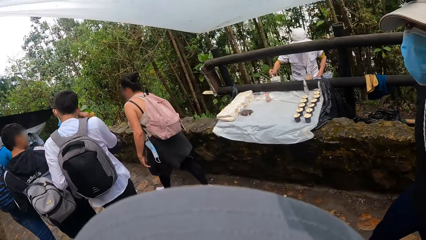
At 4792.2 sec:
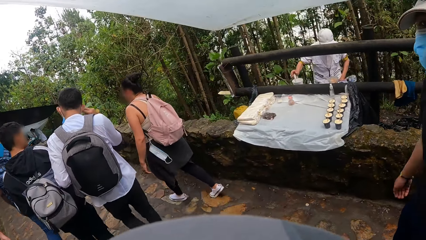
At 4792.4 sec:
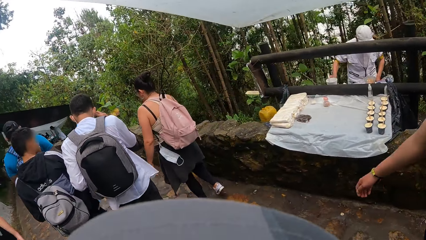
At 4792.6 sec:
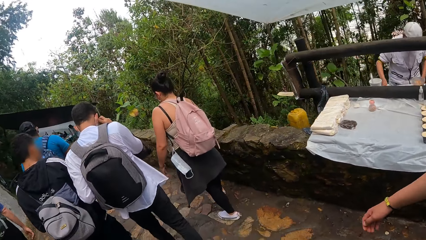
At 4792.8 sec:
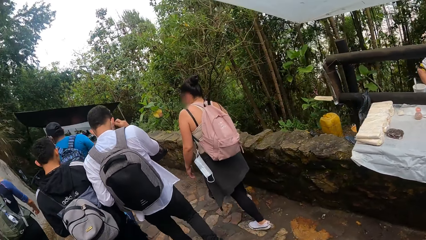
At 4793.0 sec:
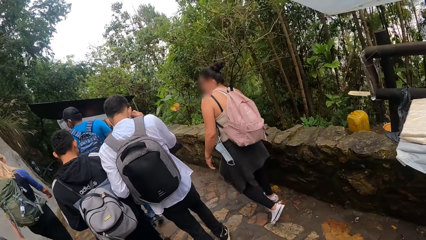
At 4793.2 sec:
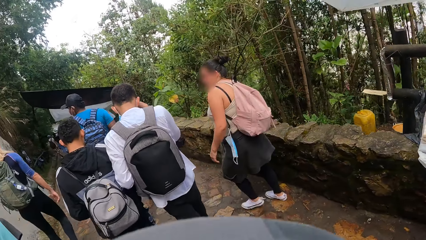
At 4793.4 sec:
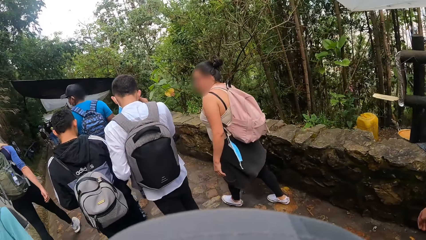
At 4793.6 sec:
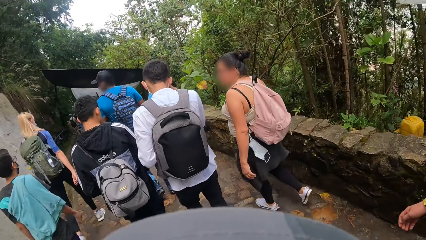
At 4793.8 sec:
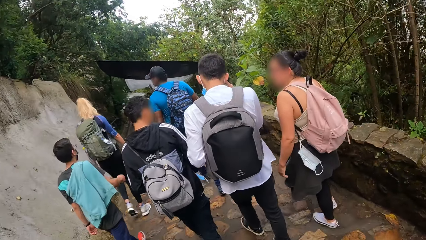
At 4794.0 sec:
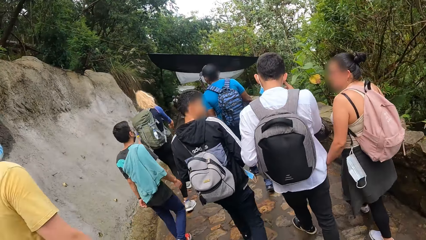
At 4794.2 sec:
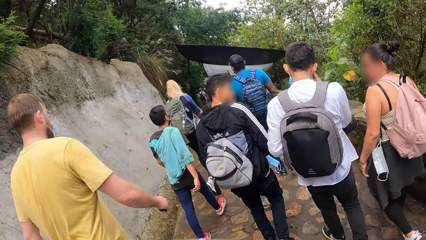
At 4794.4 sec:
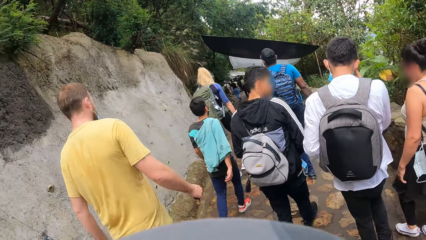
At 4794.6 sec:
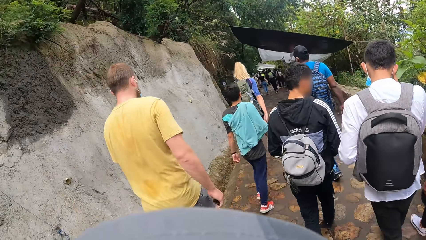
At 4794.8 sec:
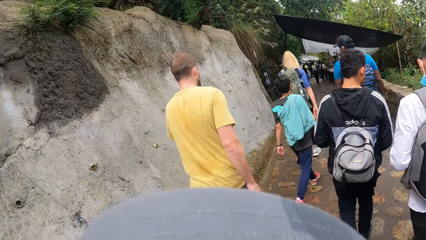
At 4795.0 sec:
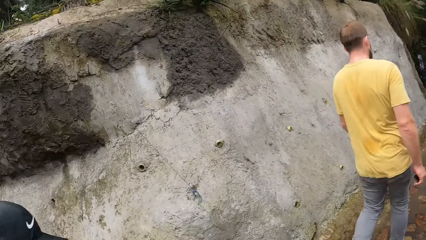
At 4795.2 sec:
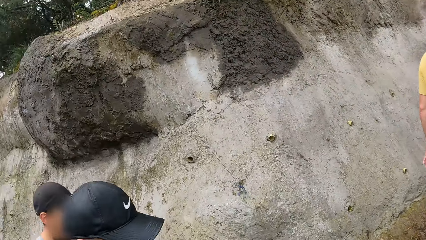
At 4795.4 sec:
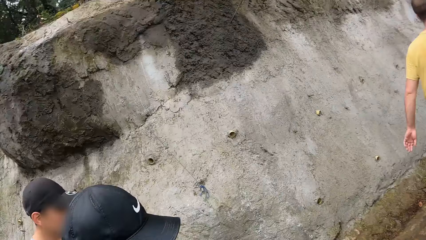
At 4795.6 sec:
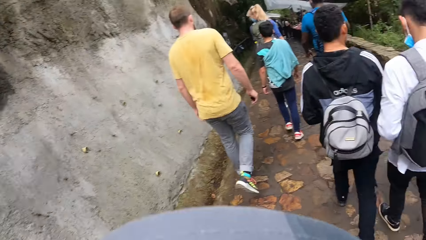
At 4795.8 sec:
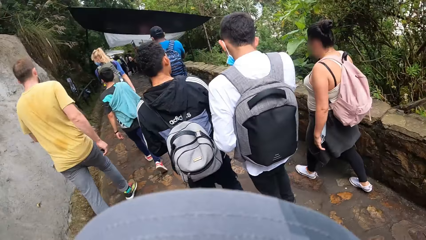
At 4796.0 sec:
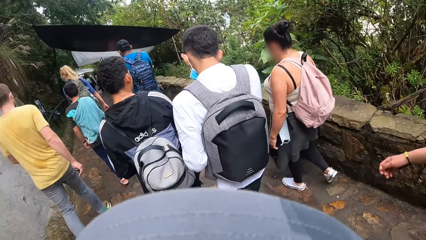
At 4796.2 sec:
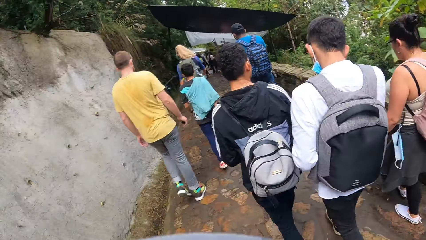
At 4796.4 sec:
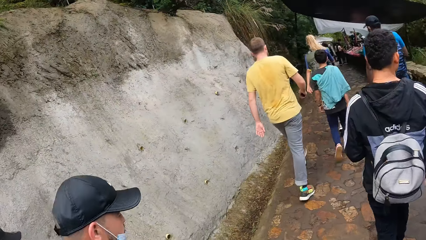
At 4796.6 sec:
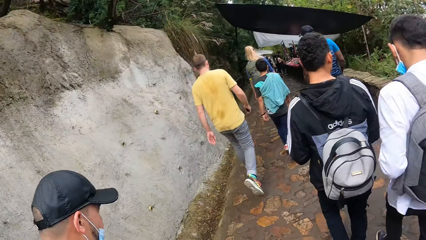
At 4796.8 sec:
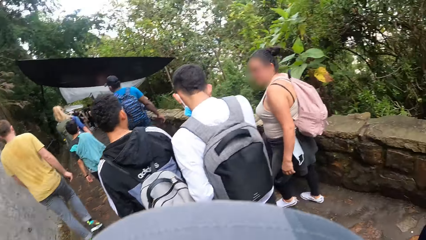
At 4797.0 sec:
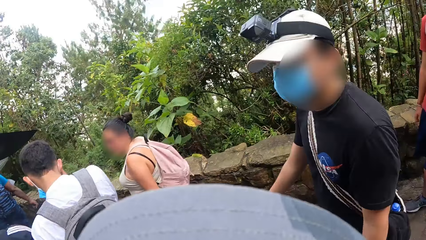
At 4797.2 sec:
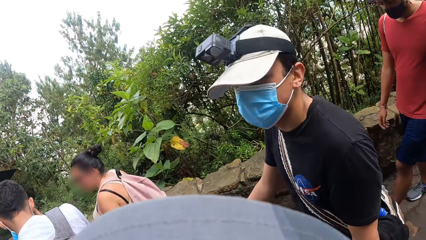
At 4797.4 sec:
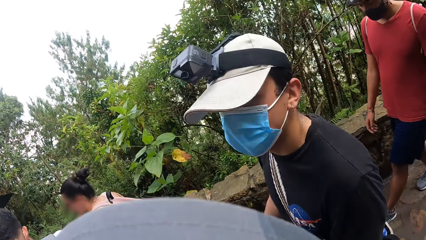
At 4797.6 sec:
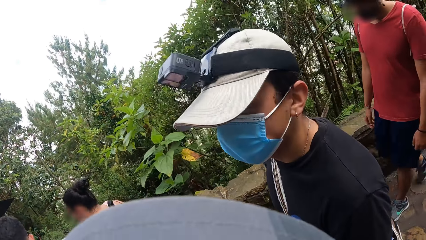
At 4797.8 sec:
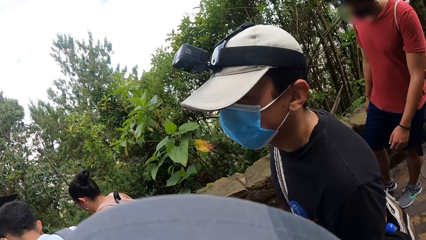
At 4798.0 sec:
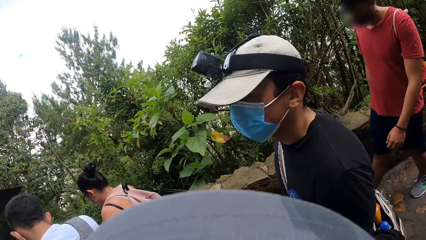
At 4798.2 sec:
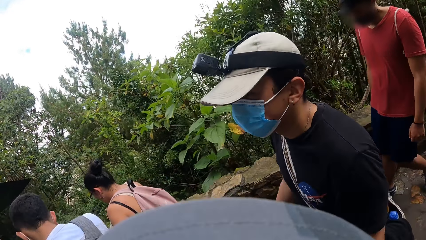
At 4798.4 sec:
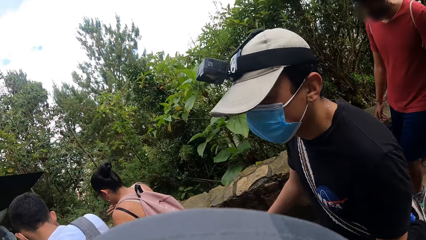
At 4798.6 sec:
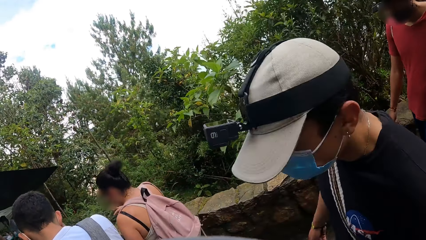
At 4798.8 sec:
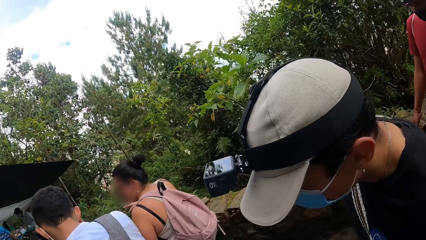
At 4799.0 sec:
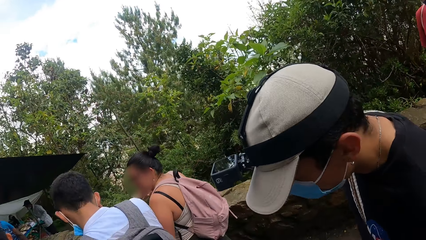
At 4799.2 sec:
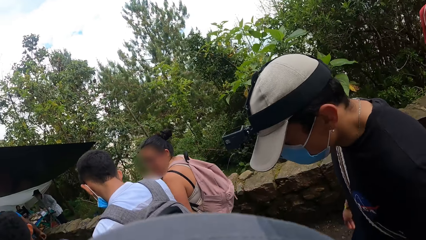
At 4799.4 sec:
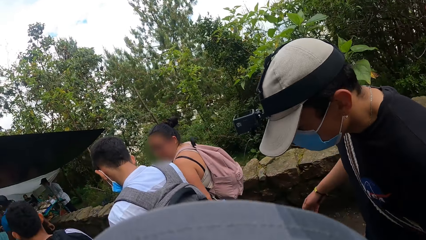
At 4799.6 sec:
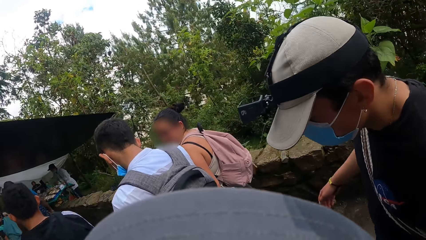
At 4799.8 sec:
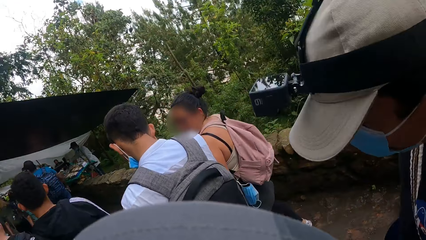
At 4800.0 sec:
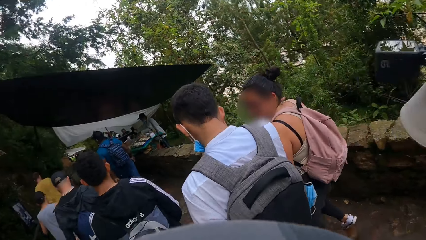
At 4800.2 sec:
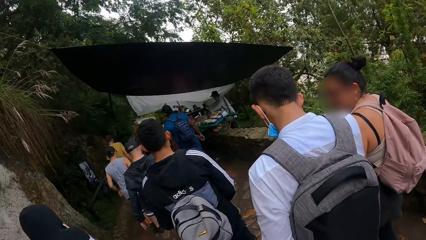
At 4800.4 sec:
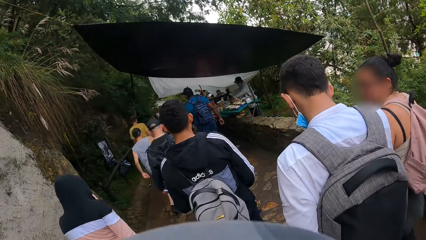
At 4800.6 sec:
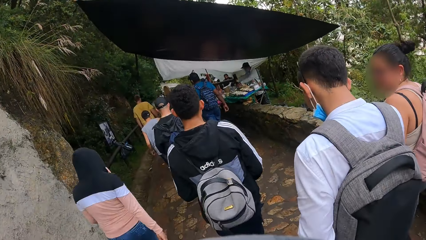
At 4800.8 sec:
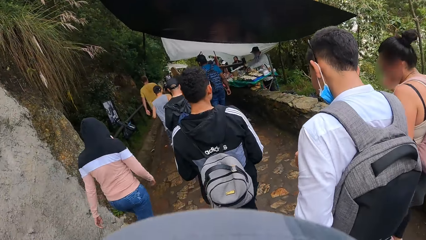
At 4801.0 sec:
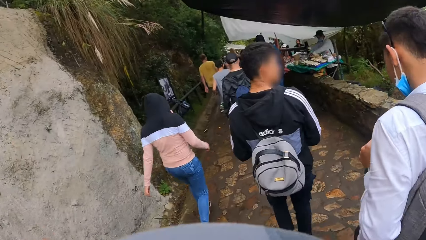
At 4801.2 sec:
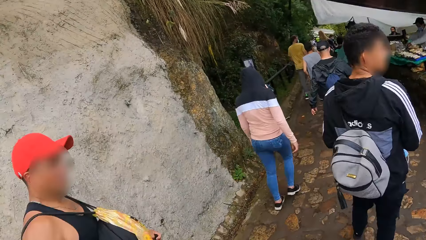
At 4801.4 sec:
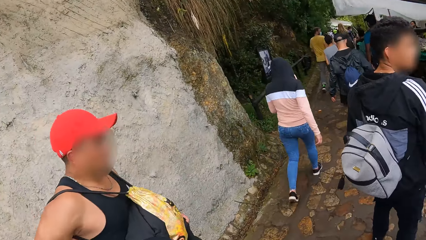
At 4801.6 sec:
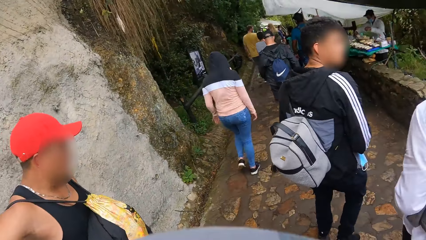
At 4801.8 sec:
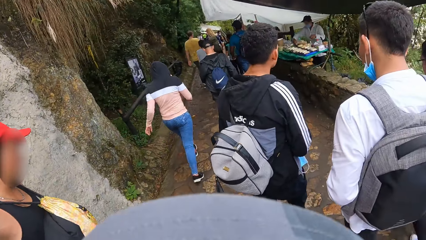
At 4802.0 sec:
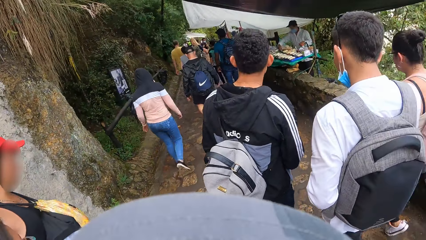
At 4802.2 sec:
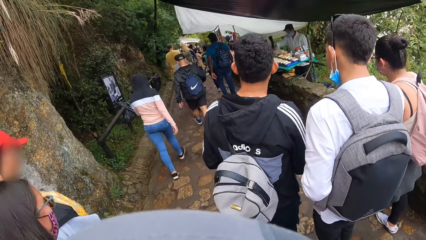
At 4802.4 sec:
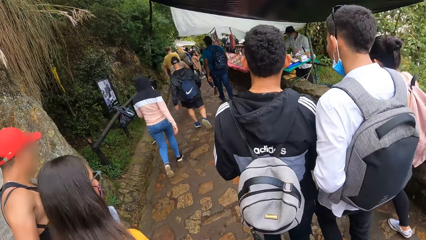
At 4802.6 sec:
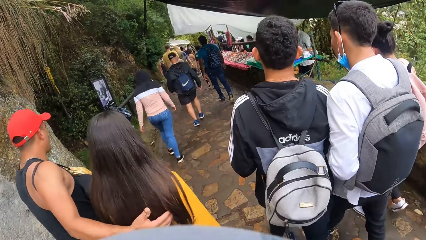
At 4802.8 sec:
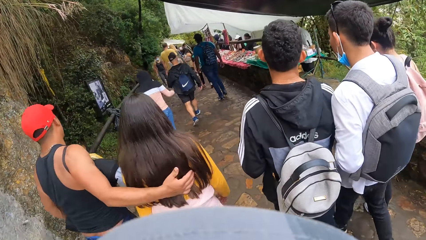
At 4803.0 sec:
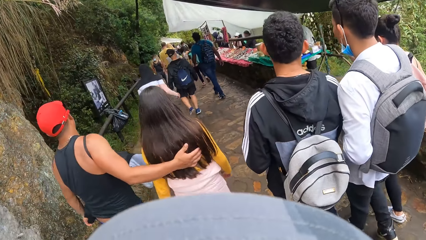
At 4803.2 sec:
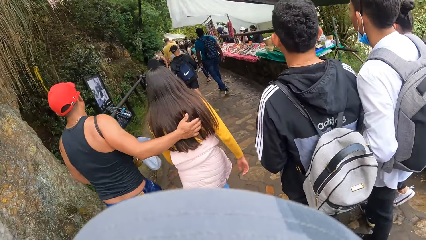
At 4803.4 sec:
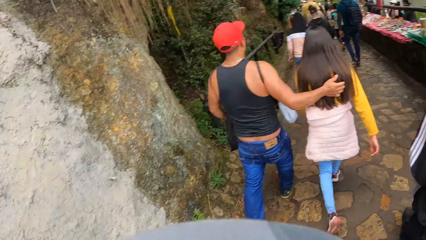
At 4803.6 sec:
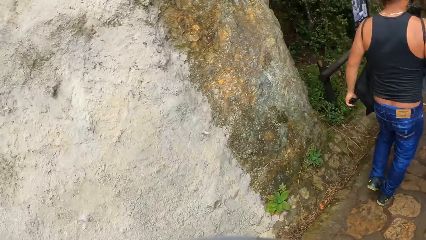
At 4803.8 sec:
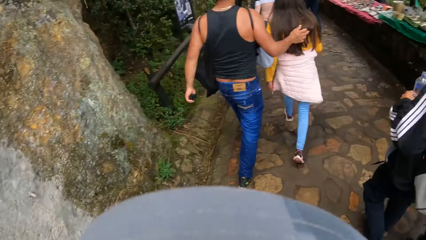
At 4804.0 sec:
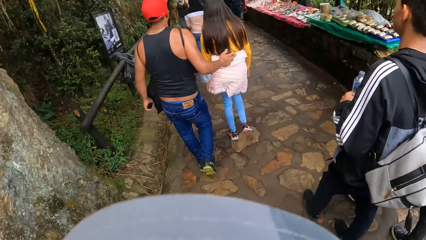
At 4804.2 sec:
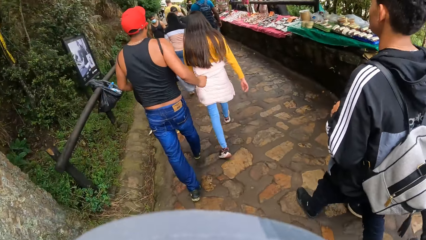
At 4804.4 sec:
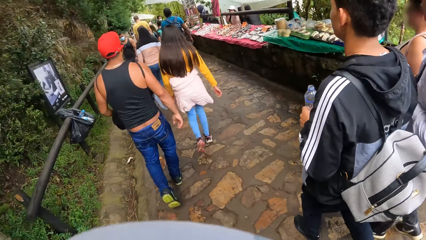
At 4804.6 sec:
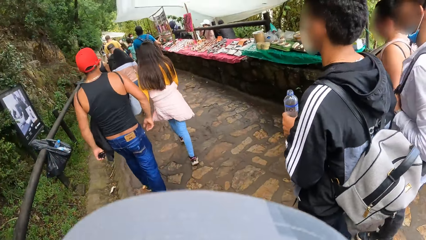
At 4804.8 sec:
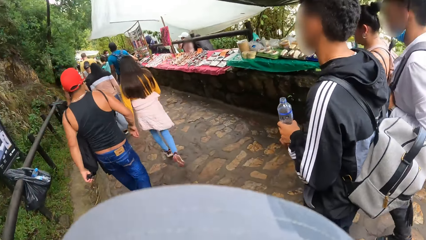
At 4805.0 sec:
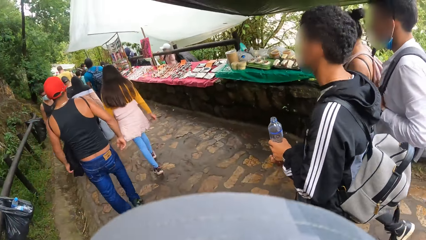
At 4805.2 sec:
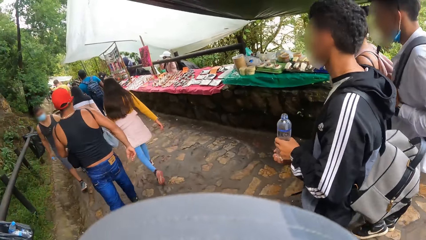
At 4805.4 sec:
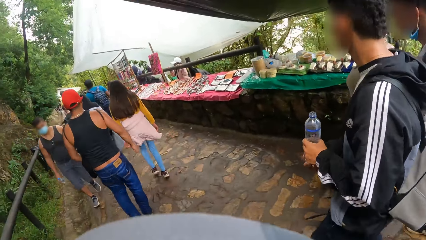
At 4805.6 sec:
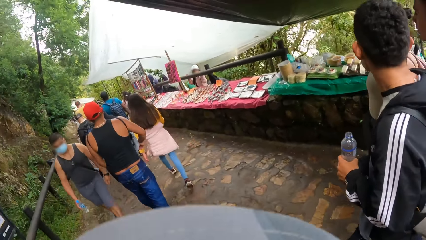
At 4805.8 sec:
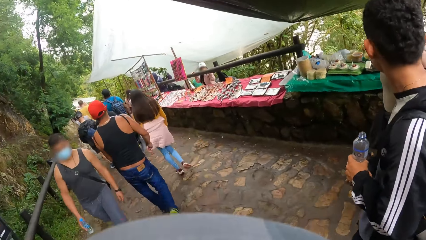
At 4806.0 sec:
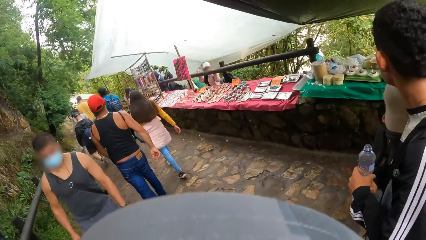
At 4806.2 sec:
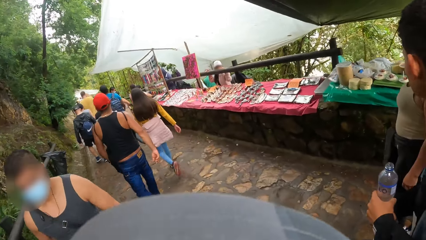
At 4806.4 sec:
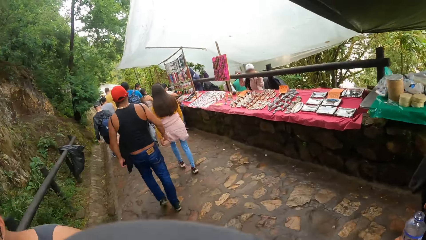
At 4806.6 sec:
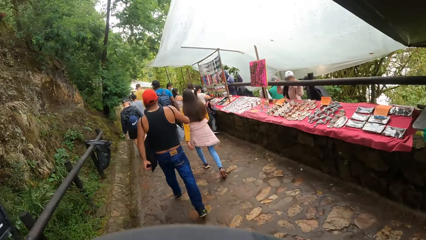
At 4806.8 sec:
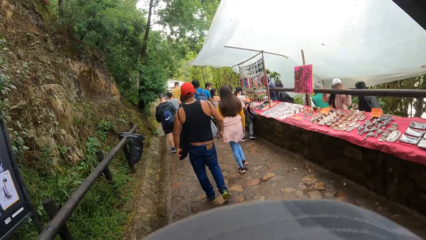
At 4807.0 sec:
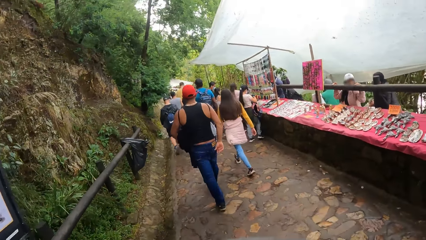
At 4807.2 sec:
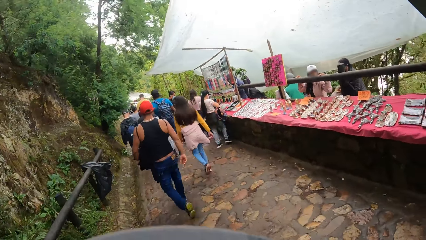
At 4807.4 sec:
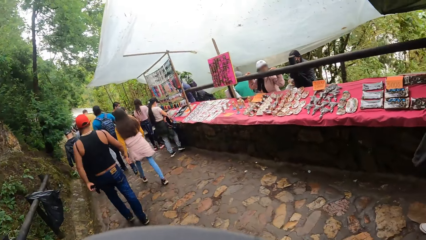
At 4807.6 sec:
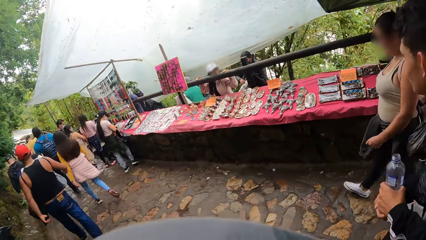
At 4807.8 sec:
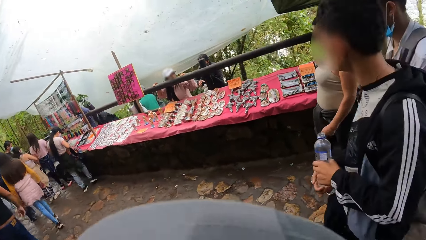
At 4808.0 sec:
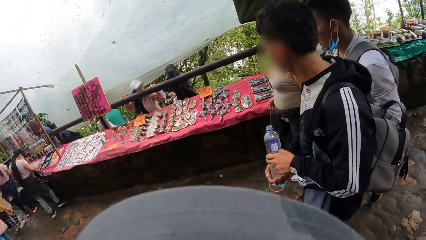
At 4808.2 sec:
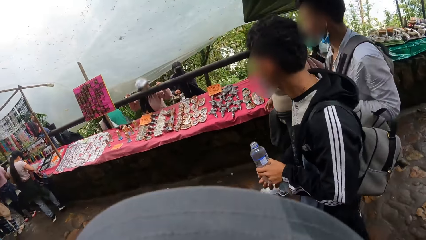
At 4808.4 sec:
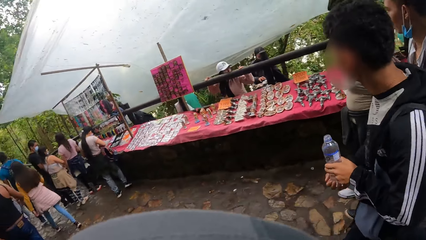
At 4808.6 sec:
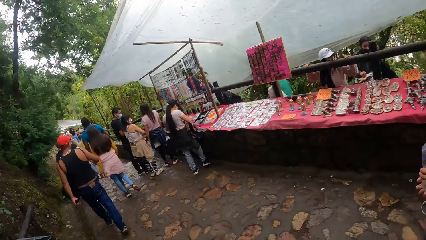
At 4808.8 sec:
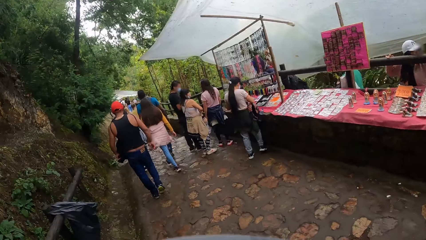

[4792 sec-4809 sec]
The camera wearer converses with the man. The man engages with the camera wearer.
